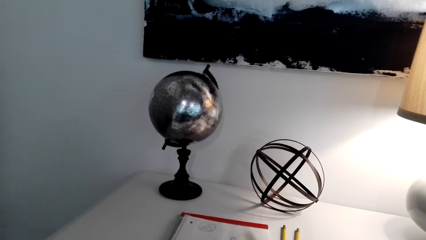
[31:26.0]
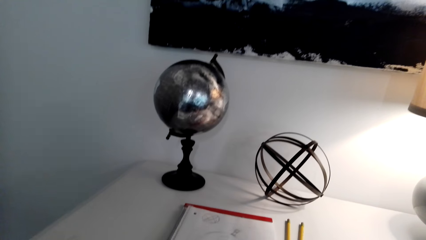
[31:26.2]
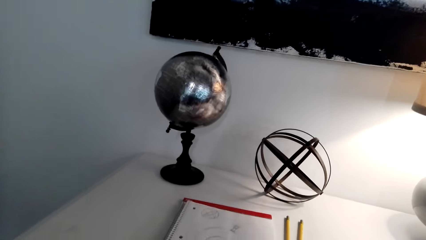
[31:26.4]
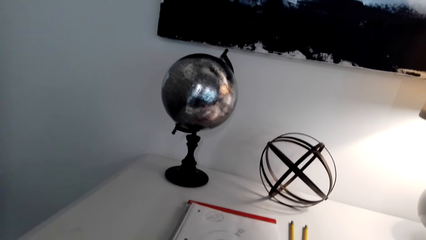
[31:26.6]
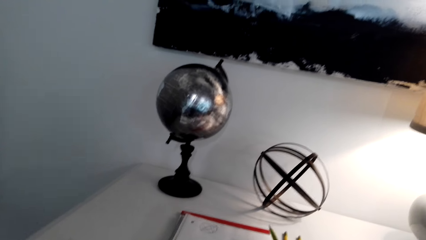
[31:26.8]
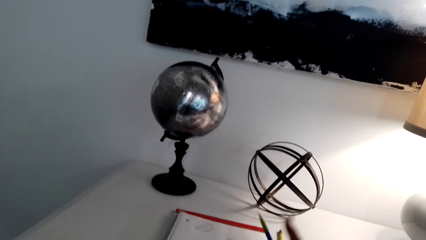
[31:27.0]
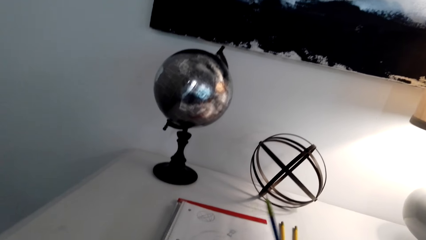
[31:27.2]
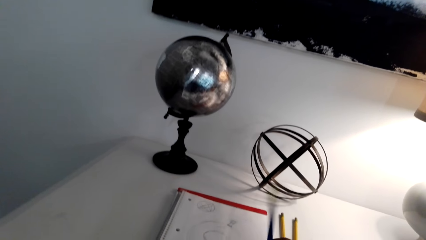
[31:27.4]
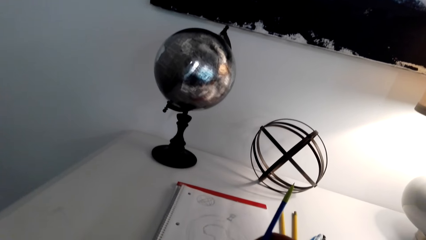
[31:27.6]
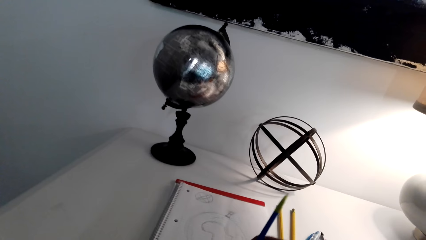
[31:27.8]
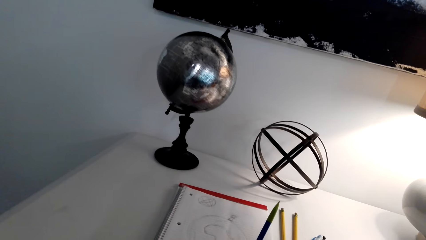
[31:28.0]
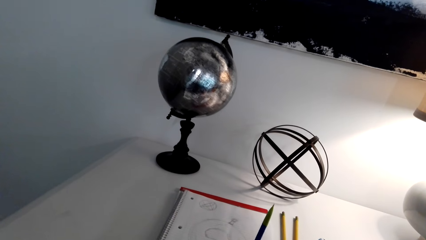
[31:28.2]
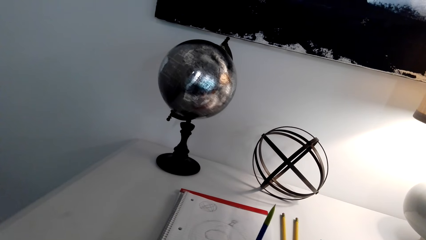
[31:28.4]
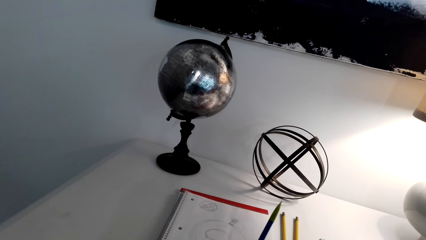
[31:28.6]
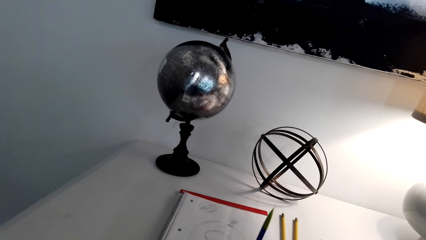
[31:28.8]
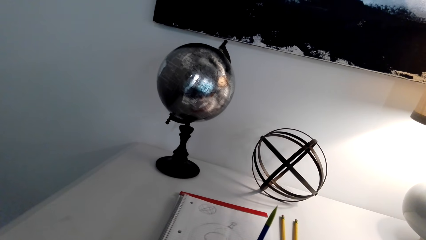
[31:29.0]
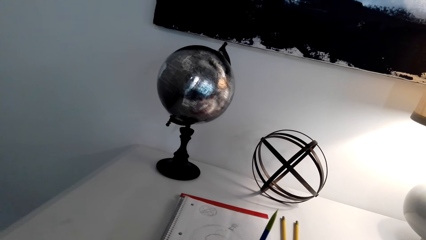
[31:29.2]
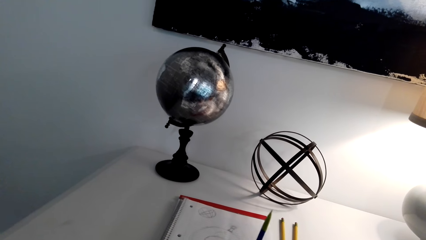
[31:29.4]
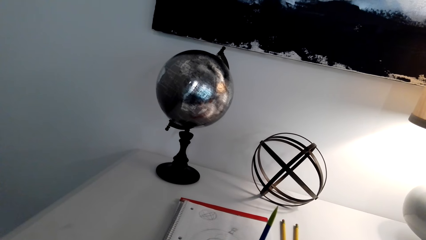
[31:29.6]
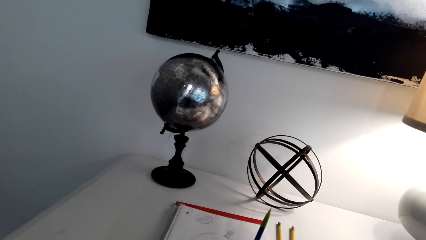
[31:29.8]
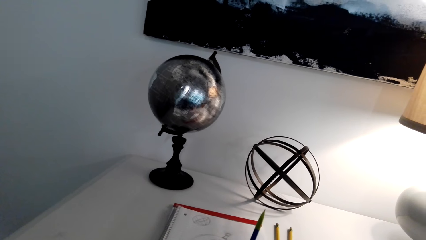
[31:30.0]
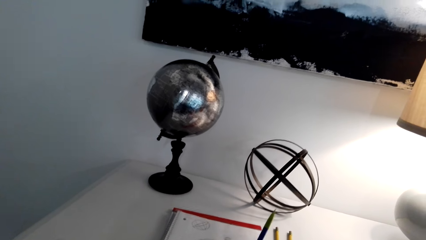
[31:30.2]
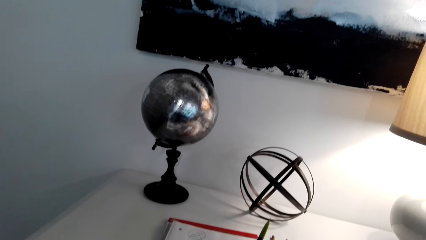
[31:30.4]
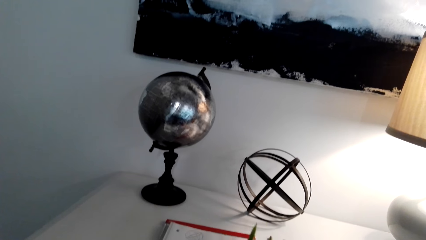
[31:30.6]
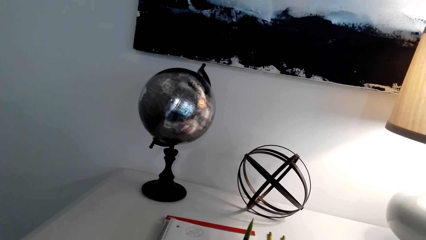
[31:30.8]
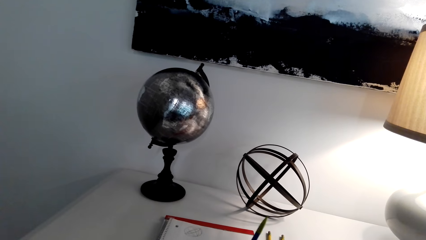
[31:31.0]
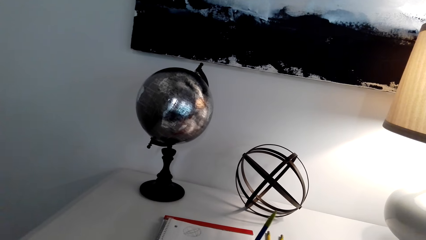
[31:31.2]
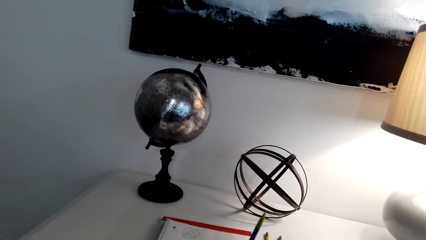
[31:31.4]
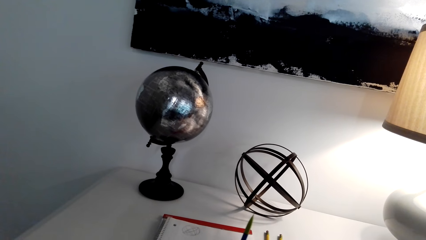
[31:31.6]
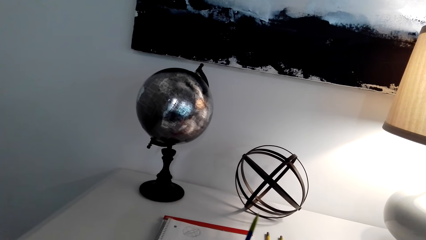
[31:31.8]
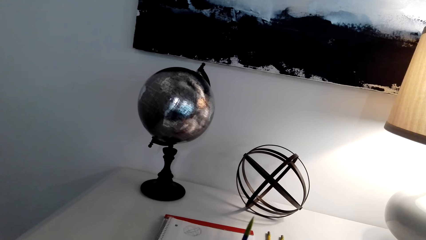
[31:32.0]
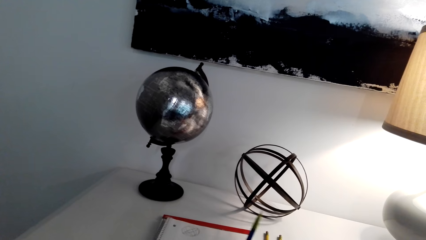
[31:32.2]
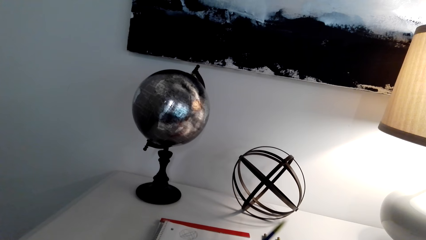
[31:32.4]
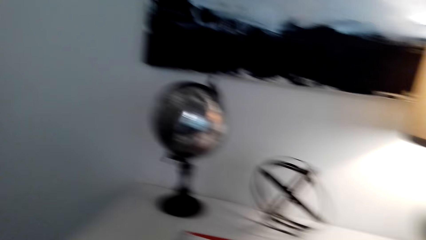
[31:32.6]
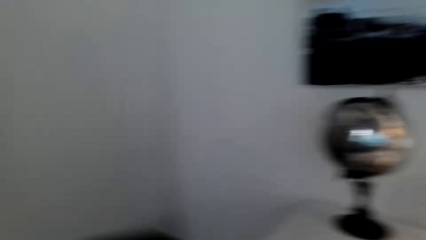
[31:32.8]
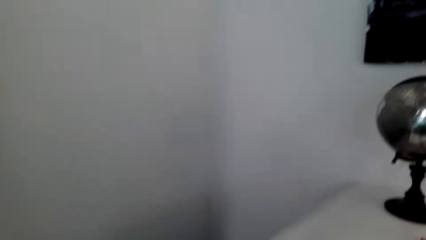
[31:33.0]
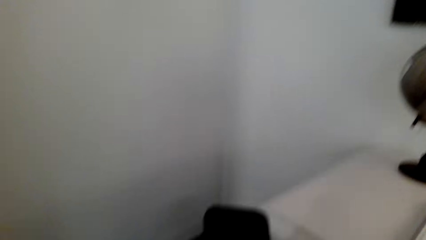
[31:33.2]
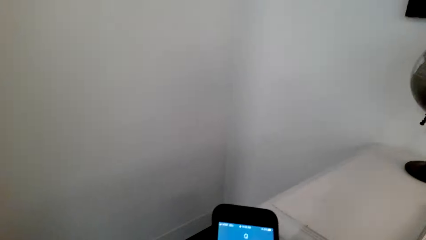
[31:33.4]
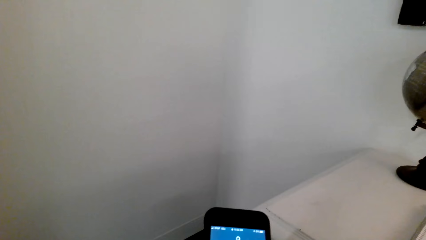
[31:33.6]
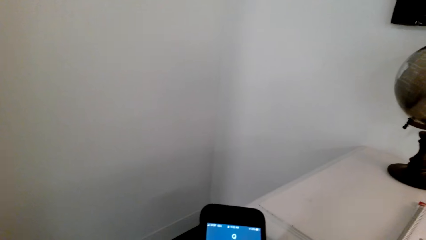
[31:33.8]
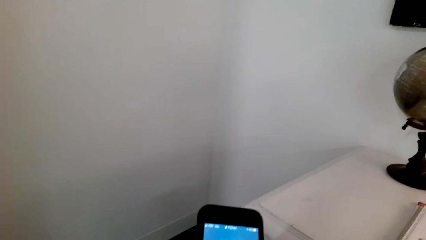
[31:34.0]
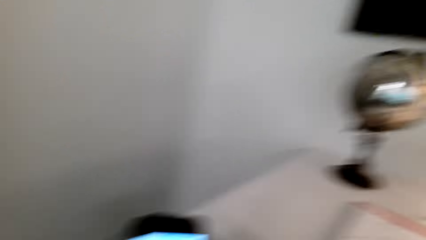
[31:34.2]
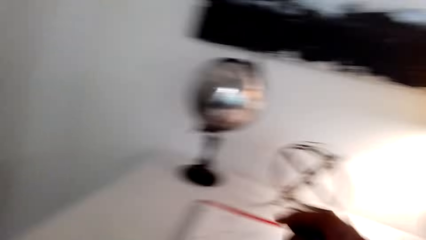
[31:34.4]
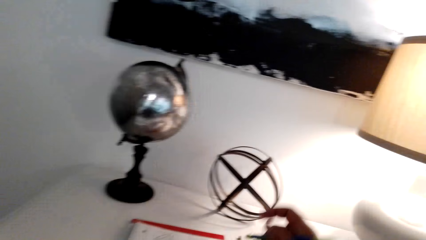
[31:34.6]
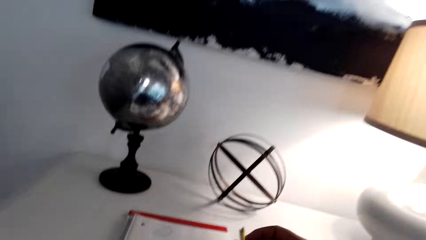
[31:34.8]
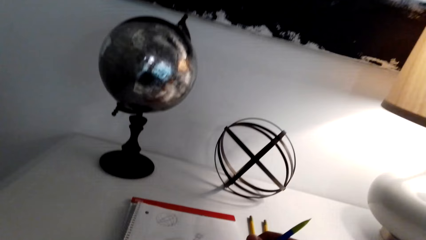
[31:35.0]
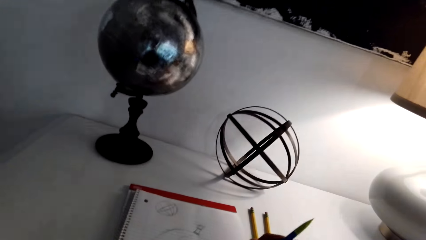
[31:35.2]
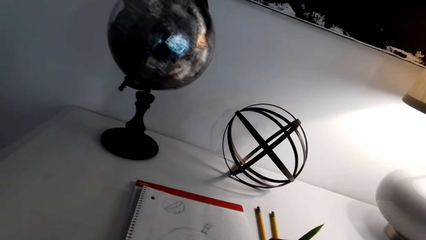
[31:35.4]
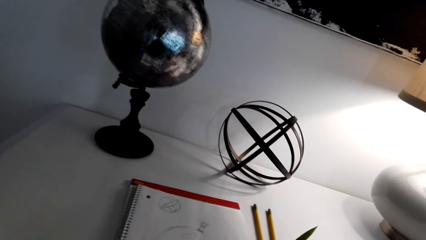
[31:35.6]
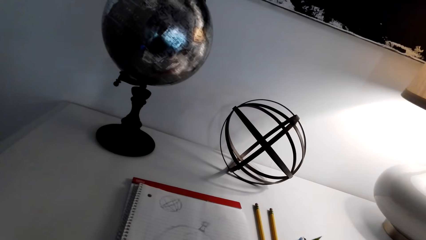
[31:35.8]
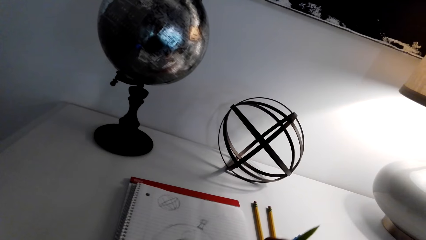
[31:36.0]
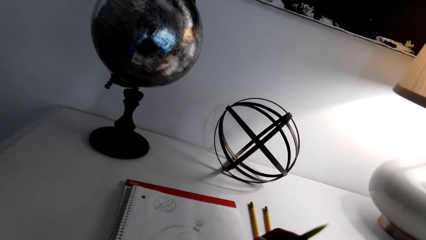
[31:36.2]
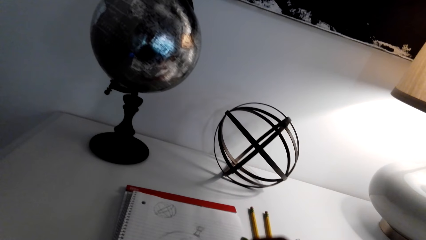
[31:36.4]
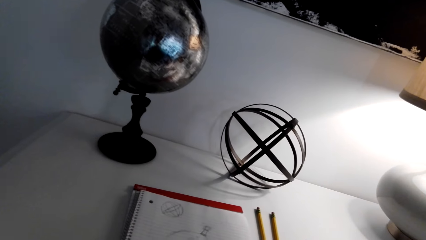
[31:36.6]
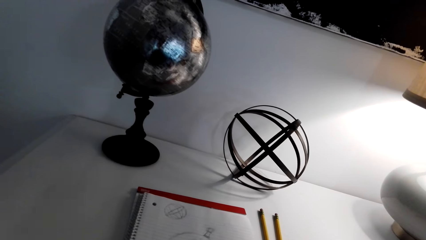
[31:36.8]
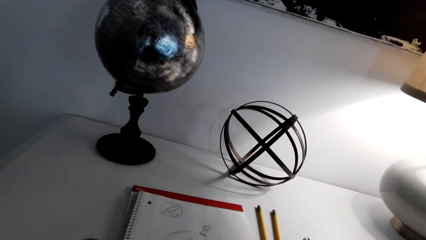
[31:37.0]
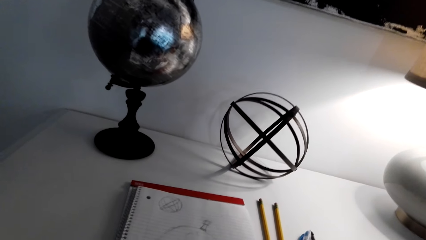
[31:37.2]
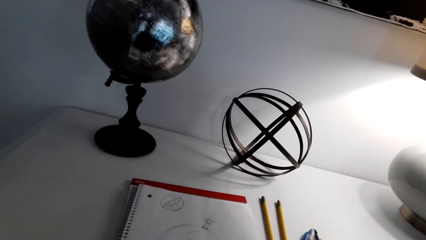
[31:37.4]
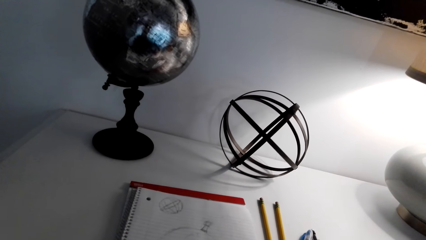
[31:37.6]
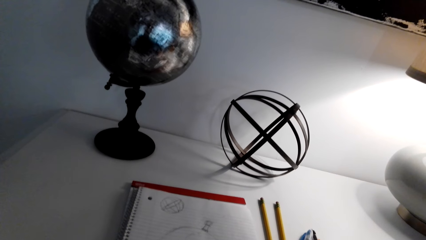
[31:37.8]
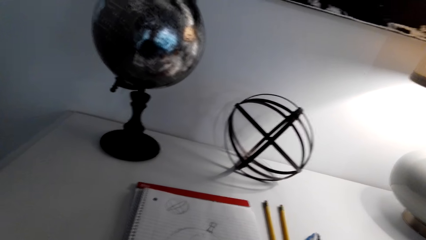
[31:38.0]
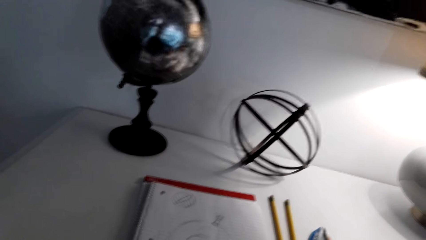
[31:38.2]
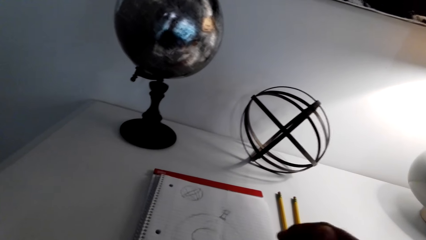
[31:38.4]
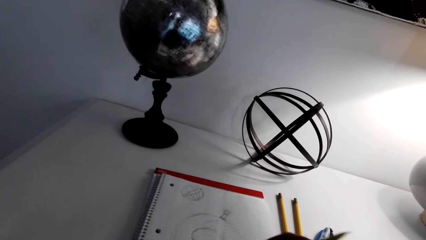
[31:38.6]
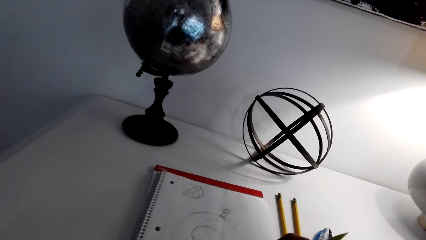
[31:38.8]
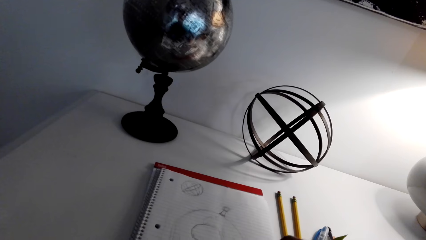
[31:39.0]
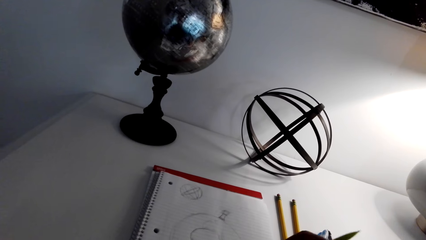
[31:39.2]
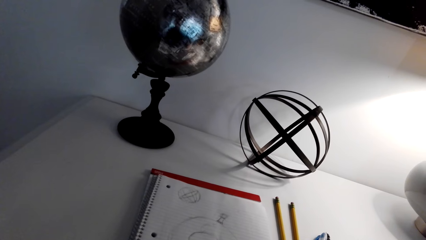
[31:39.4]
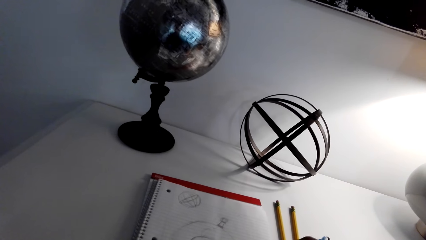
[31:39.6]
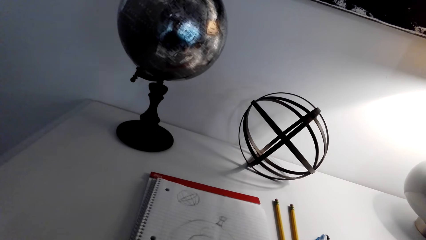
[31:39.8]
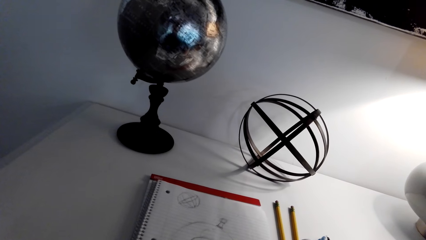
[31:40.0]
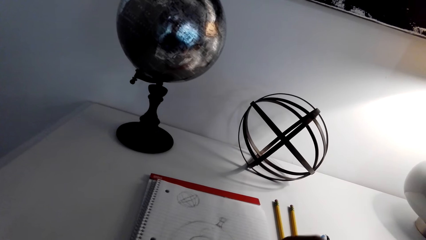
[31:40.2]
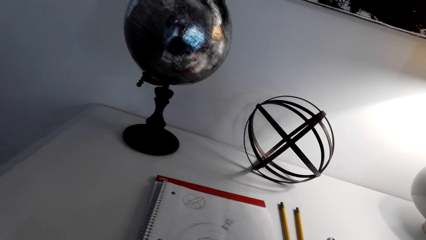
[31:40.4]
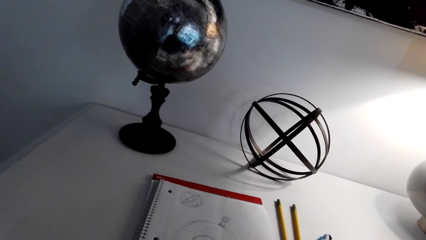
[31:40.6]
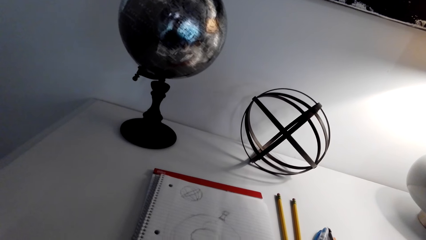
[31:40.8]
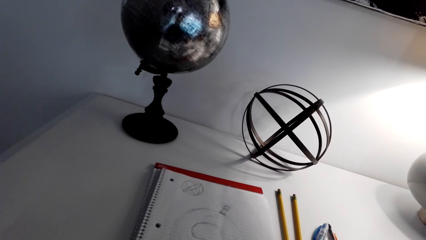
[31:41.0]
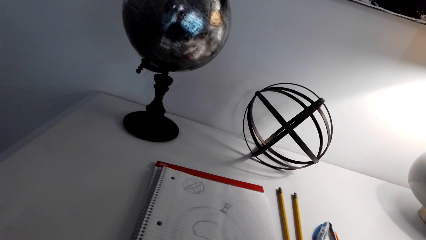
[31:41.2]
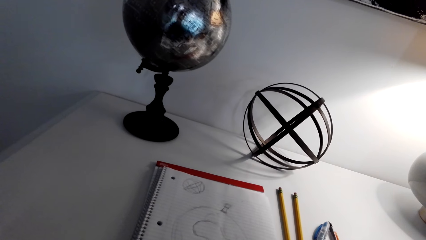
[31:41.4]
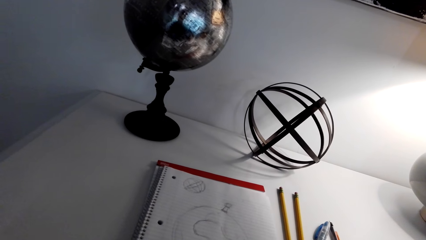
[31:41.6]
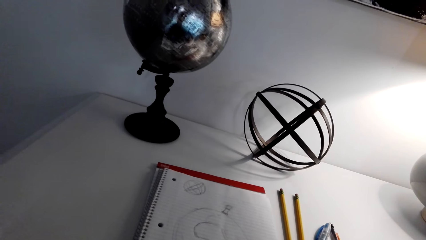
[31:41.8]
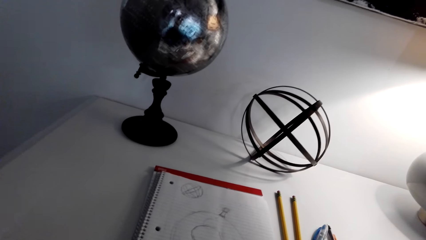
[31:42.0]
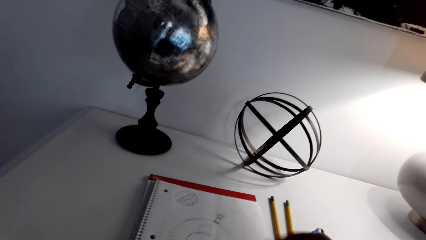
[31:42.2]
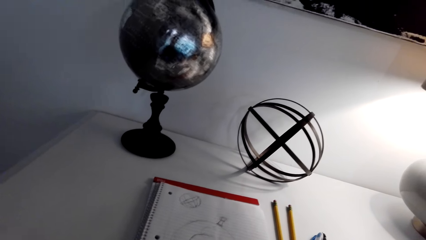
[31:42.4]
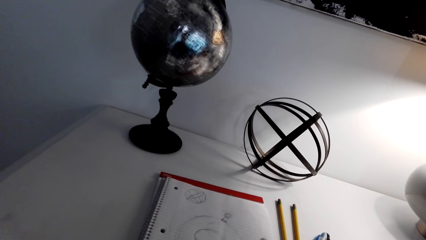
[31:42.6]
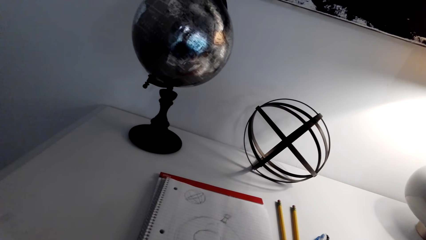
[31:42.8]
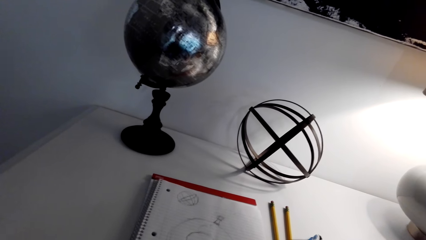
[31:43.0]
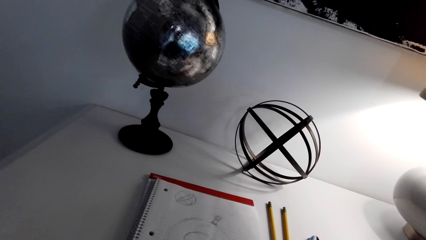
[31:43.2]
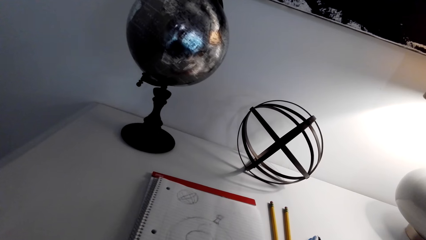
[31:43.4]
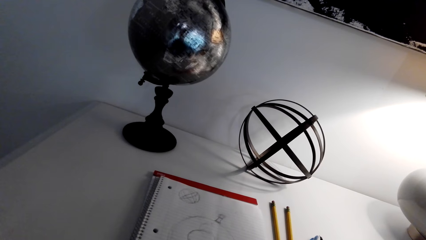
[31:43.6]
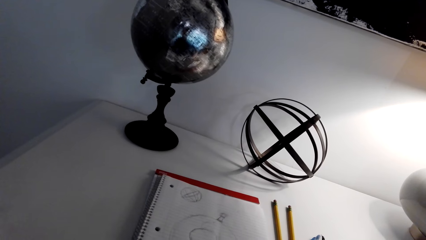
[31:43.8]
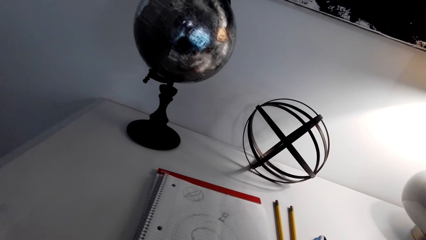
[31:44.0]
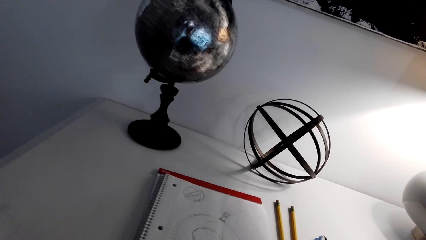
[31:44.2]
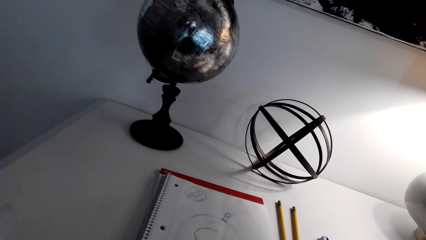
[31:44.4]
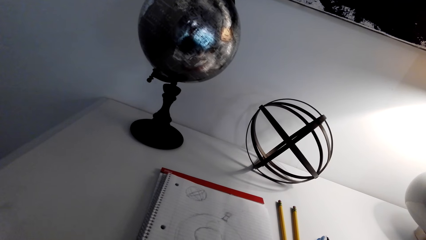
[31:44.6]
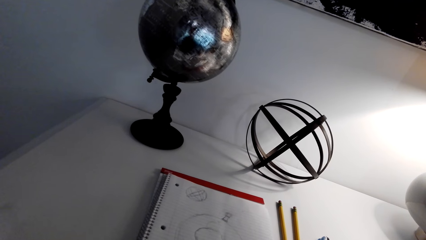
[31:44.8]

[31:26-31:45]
The camera wearer rubs something from the paper. They check the phone. They rub something from the paper. They write on the book.
